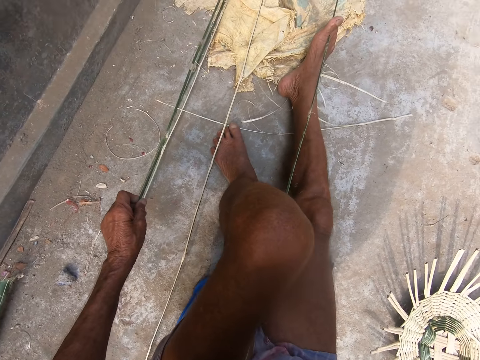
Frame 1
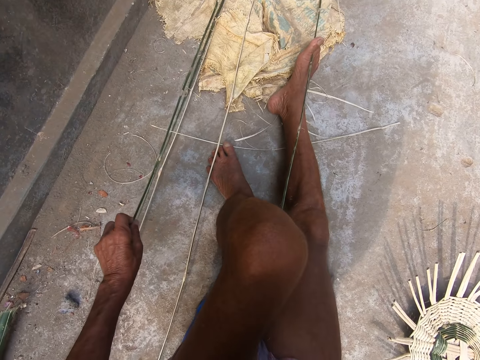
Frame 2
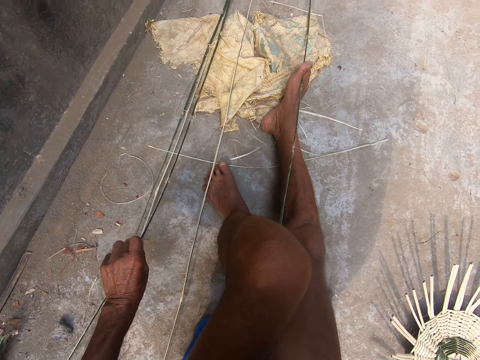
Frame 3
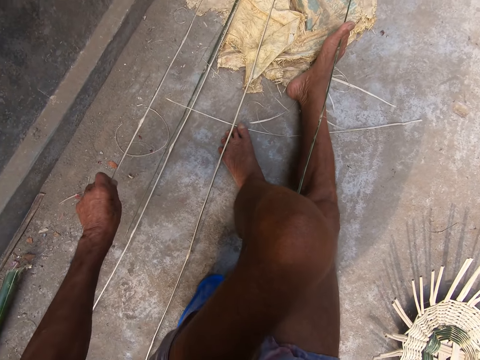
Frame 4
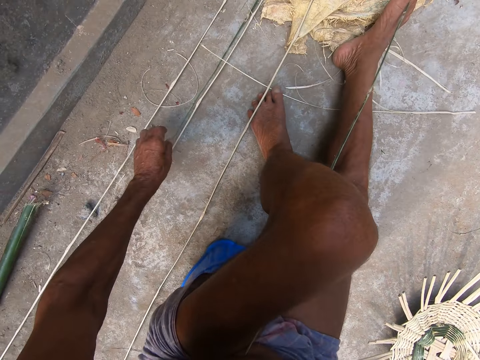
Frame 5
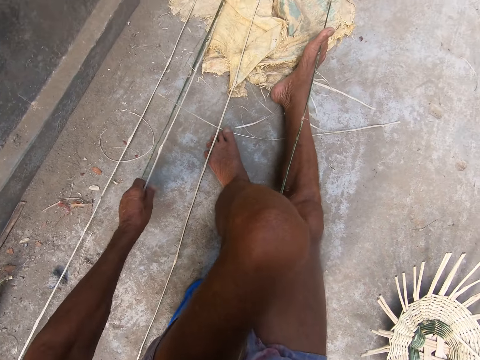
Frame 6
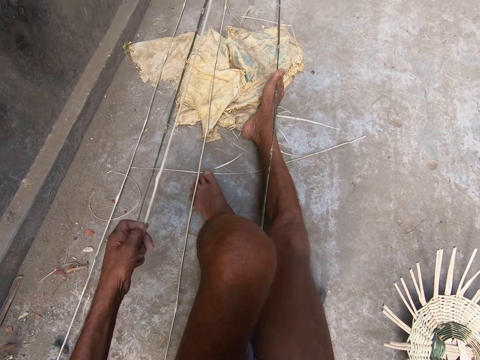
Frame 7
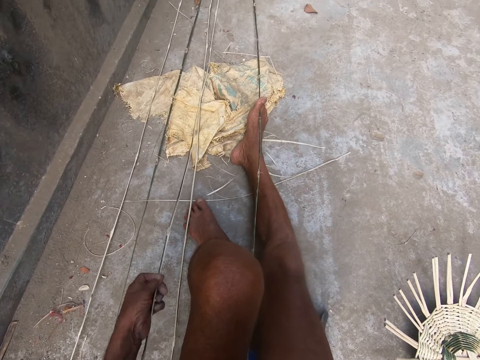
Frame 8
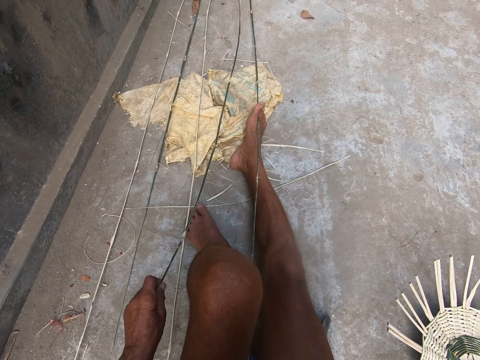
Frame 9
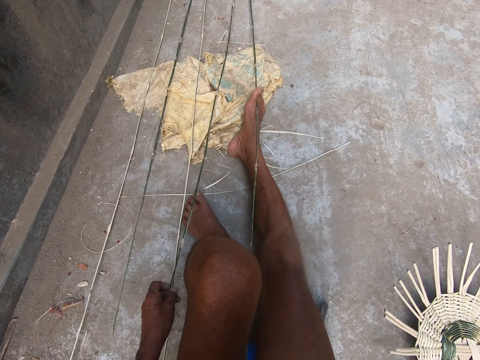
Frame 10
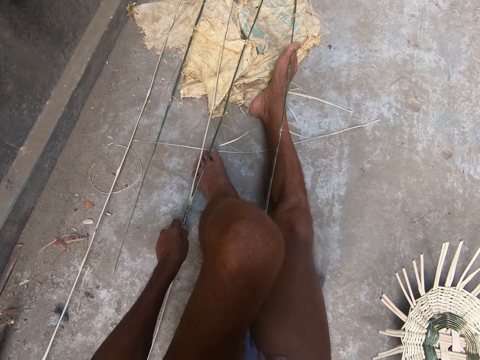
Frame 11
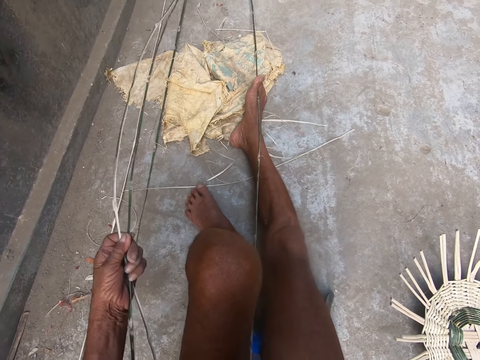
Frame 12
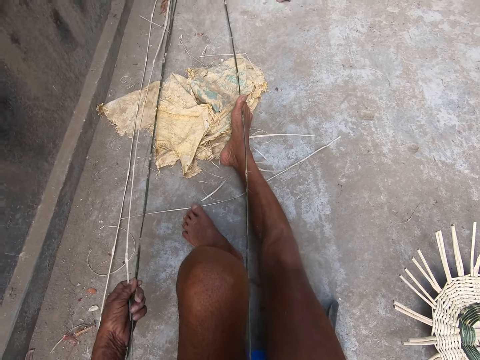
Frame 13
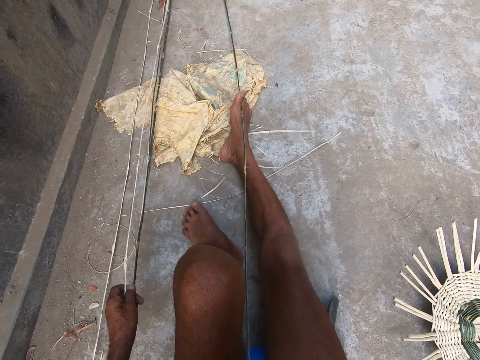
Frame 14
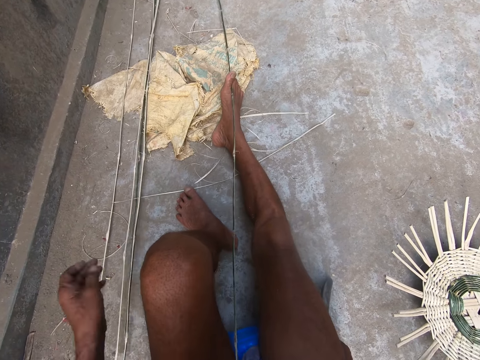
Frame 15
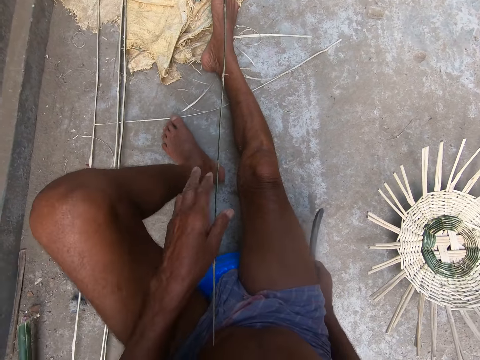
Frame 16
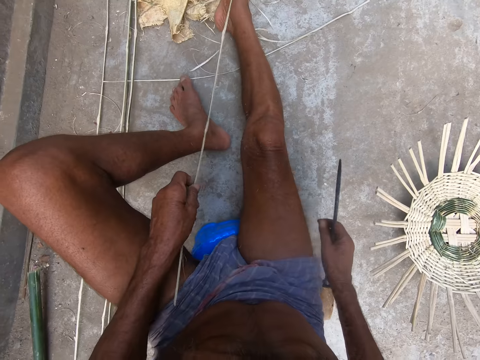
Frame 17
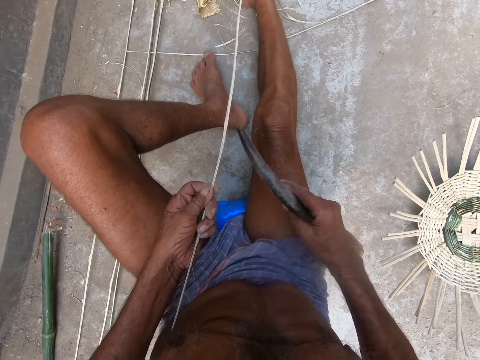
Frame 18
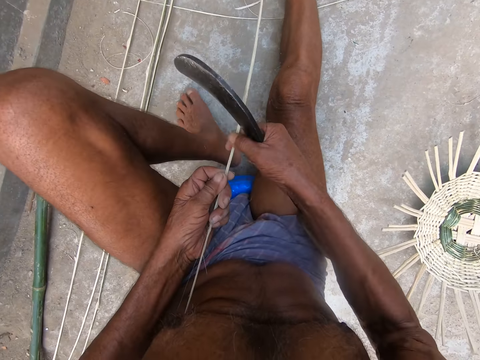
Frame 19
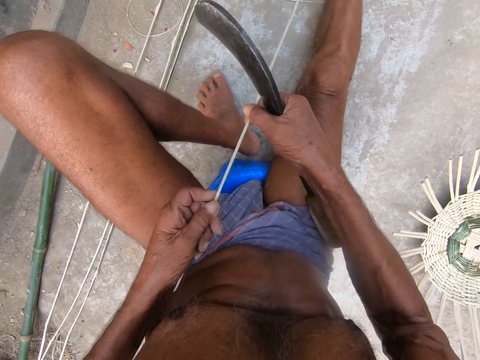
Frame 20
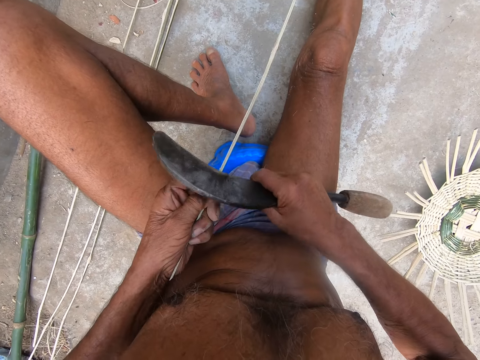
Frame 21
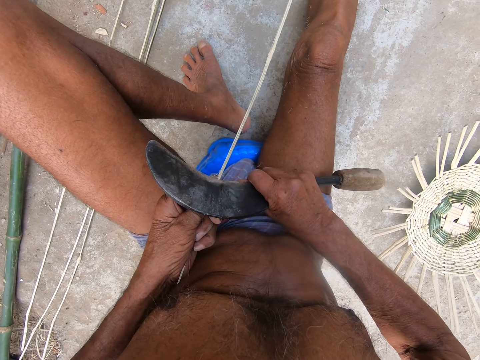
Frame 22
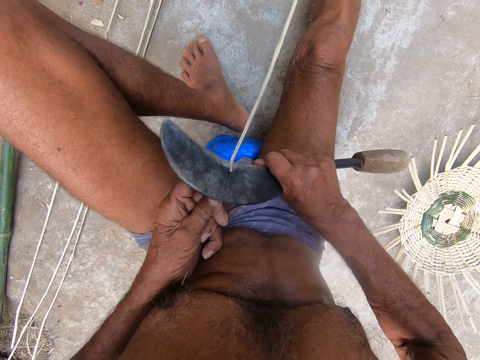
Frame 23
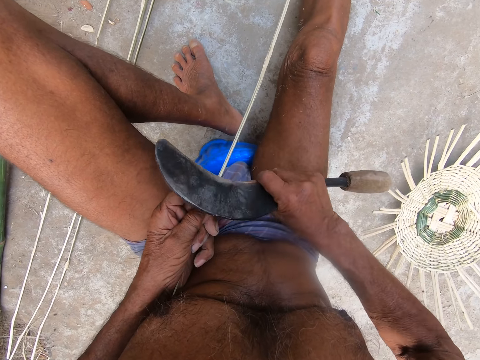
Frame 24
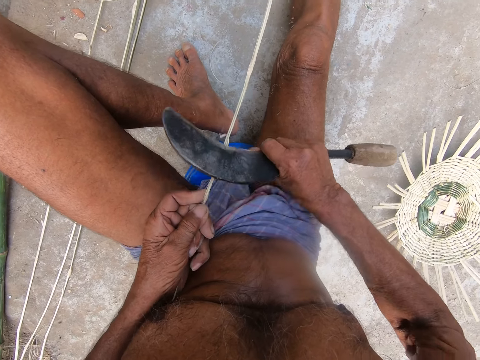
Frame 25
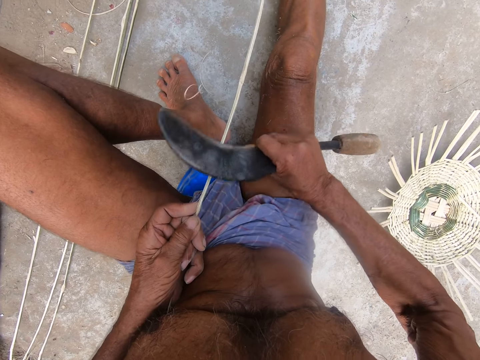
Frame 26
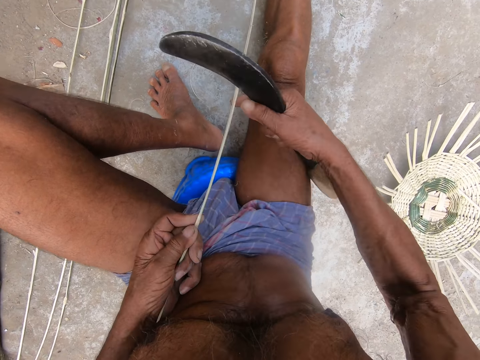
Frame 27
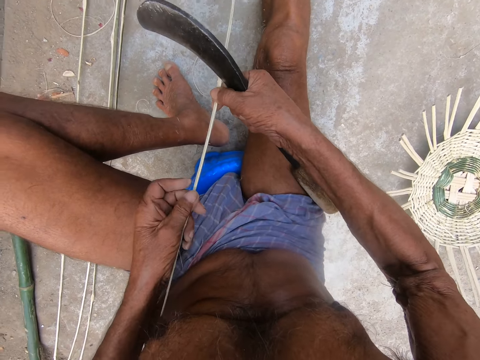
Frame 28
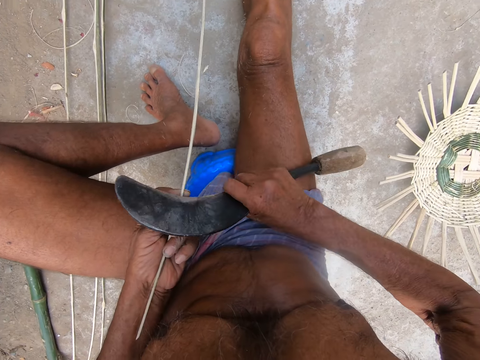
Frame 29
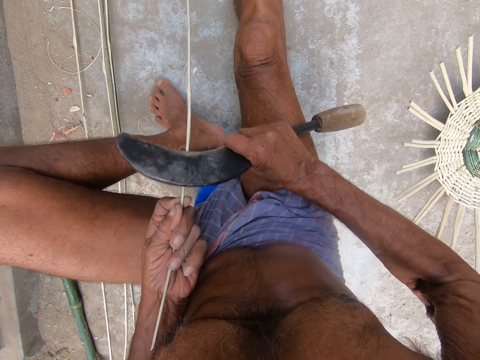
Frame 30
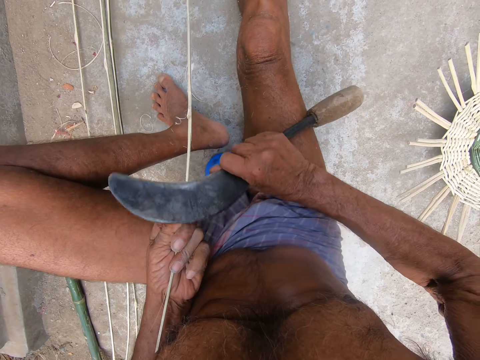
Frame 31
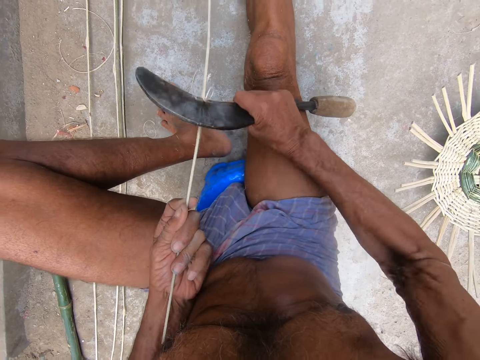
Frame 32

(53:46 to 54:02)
The camera wearer places the palm frond or sisal on the ground with his left hand. He picks two palm fronds from the ground with his left hand. He drops the palm fronds in his left hand on the ground. He holds the palm frond between his legs with his left hand. He picks up a knife. He scrapes the palm frond in his left hand with the sickle in his right hand. He cuts the sisal.

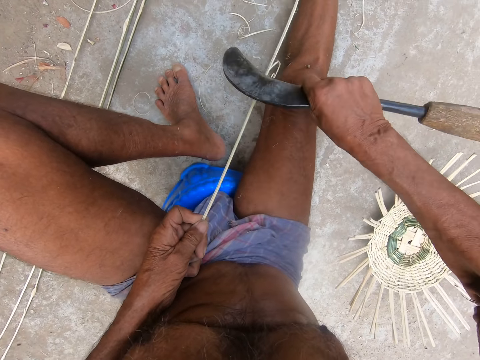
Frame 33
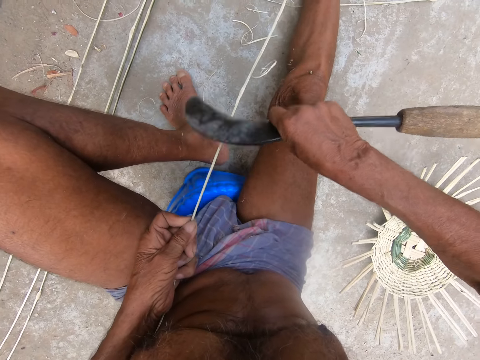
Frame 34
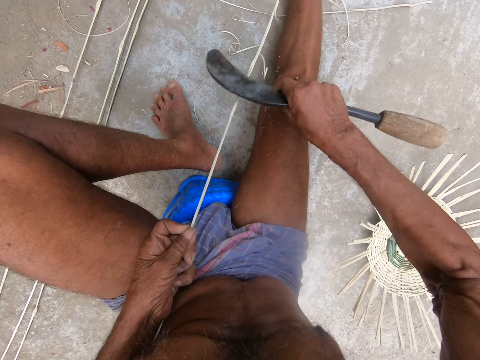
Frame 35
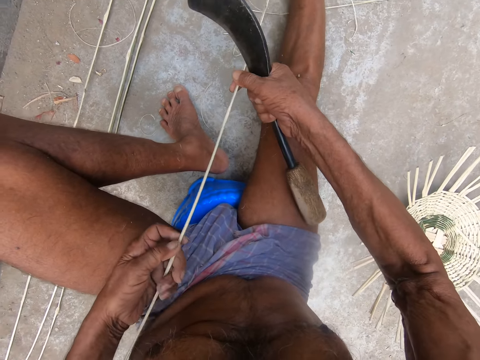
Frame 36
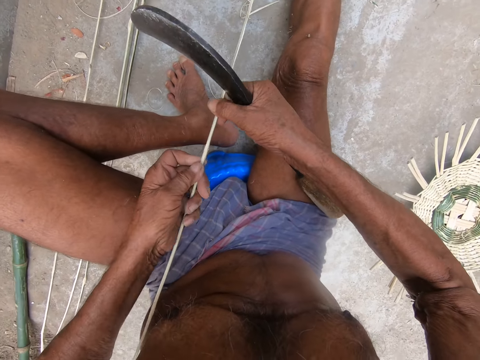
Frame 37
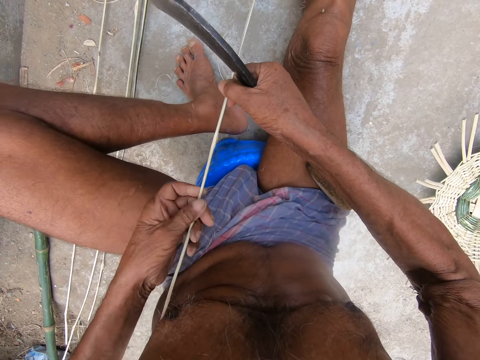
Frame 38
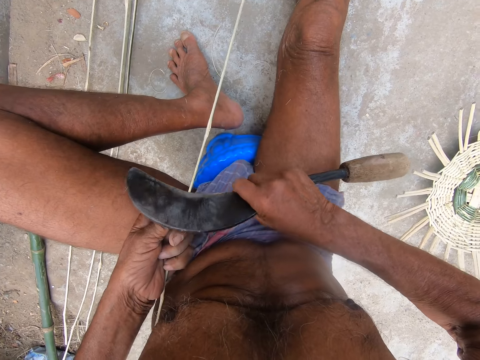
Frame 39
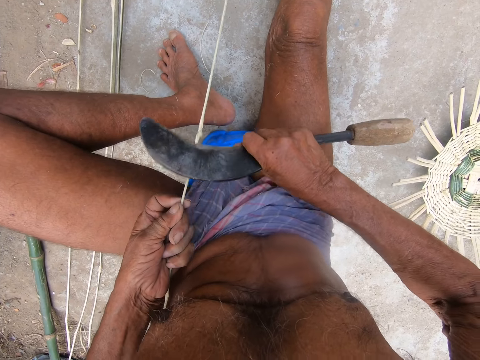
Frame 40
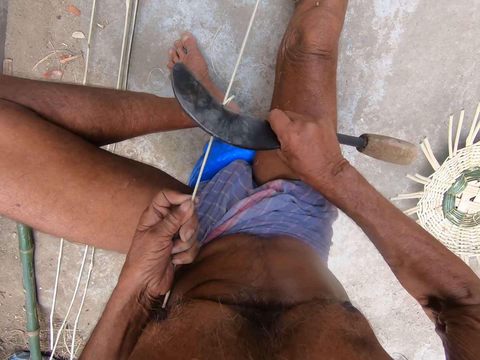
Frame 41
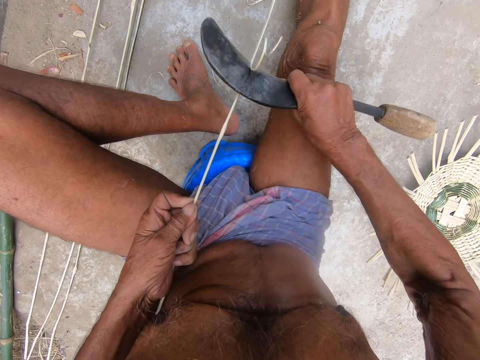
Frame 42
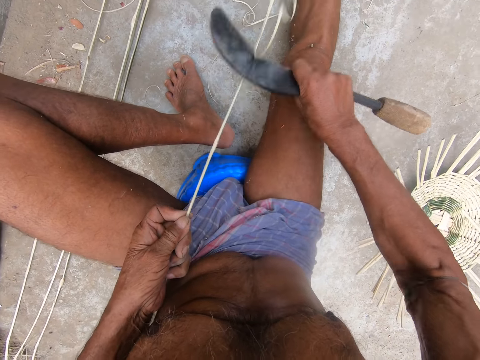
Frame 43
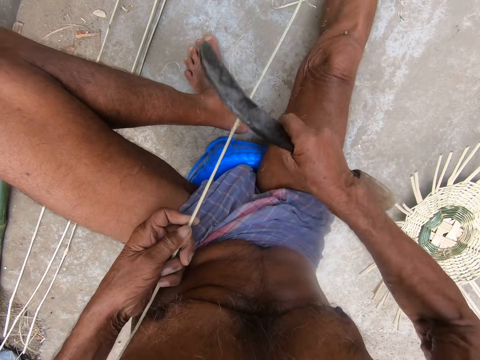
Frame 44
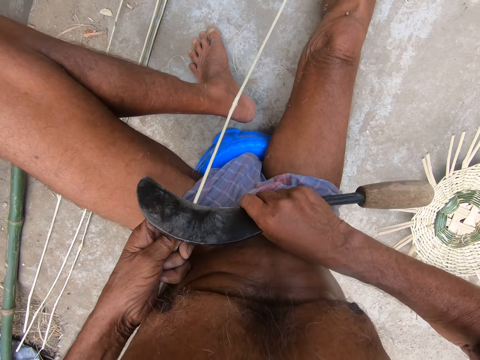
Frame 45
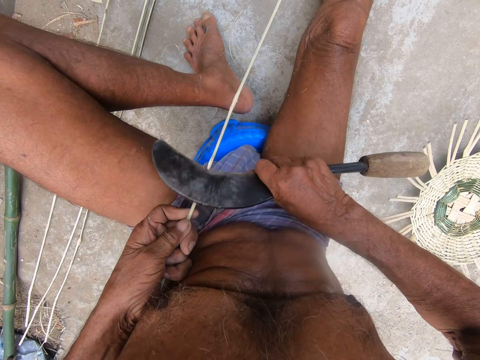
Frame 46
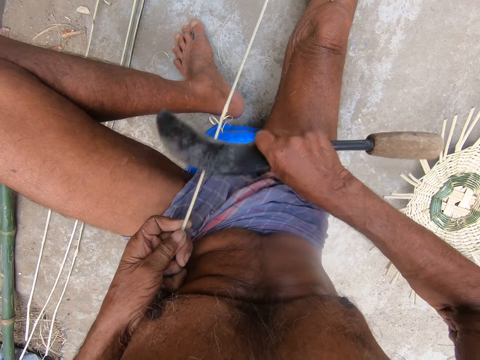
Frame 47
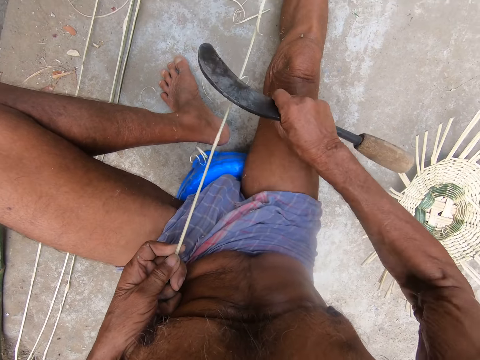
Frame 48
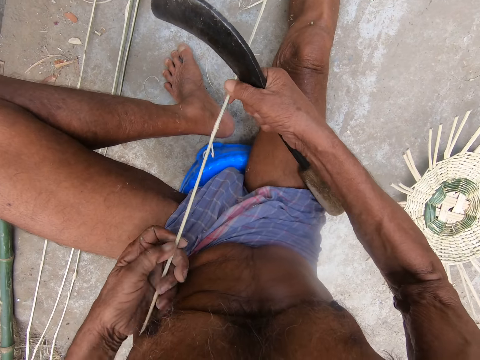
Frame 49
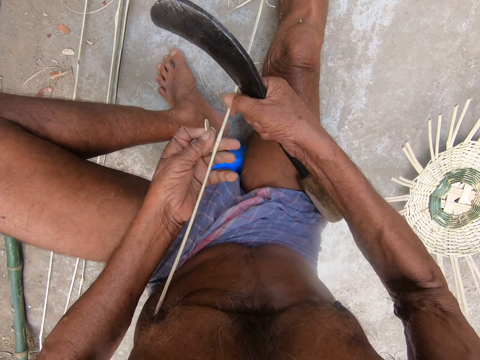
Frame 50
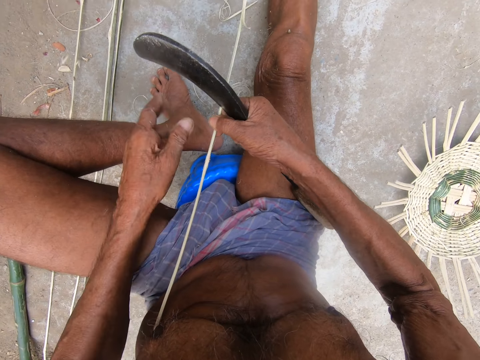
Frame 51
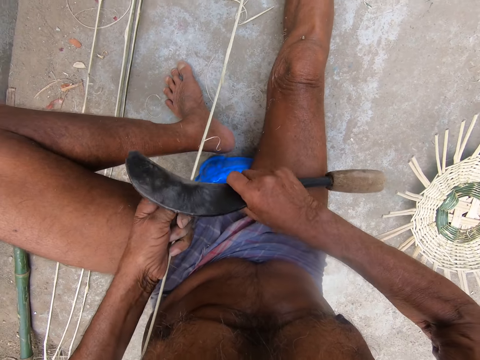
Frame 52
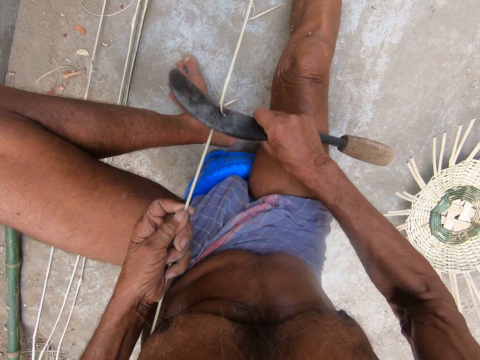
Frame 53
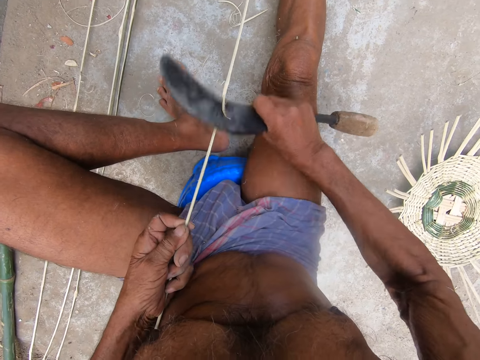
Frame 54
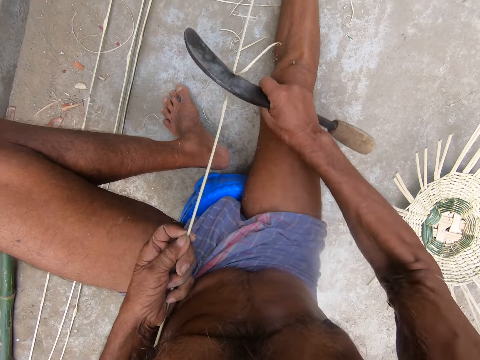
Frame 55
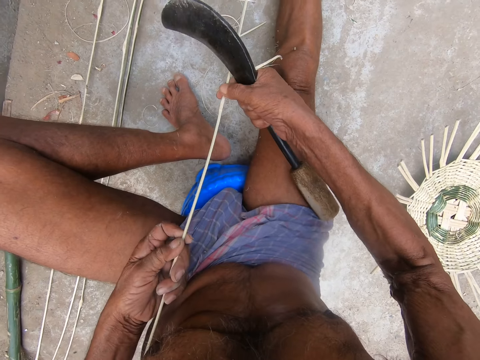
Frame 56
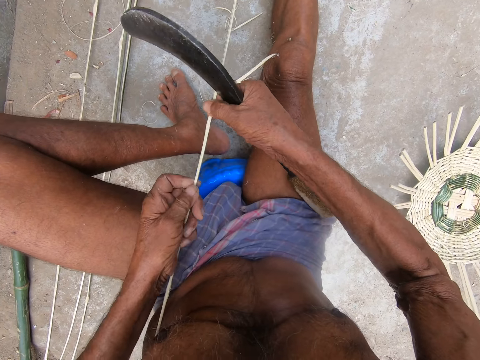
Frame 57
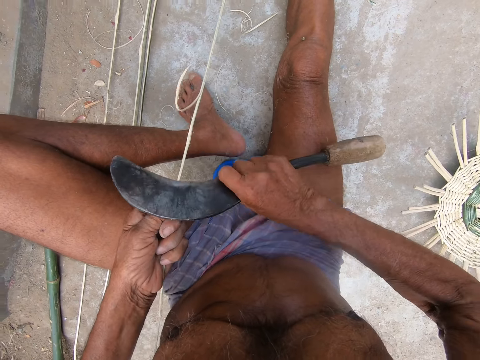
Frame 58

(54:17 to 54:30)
The camera wearer holds the bamboo strip or stick with both hands. He moves the stick with both hands. He peels the bamboo strip in his left hand with the kukri knife or slasher in his right hand. He moves the stick with the left hand and peels the stick with the slasher. He holds the bamboo strip with both hands. He holds the bamboo strip with his right hand. He removes a bamboo strand from the bamboo strip in his right hand with his left hand. He holds the bamboo strip with both hands. He peels the bamboo strip in his left hand with the kukri knife in his right hand. He holds the bamboo strip with both hands. He peels the bamboo strip in his left hand with the kukri knife in his right hand.
